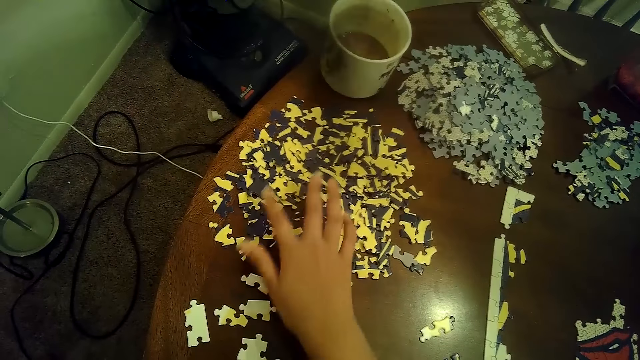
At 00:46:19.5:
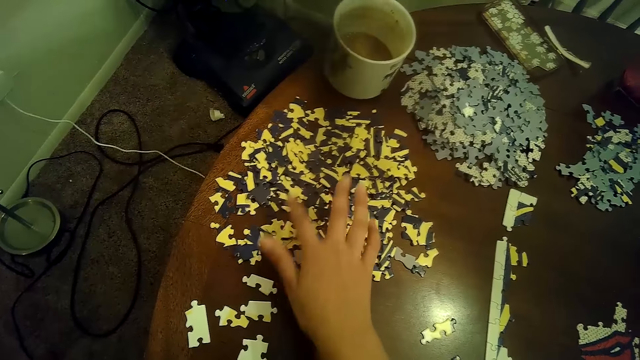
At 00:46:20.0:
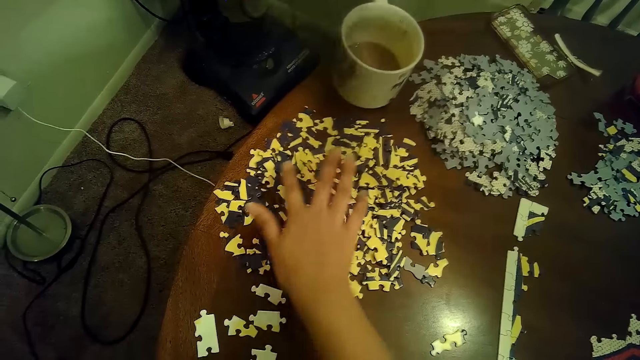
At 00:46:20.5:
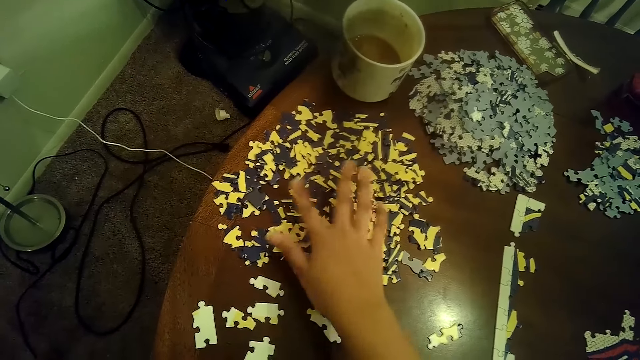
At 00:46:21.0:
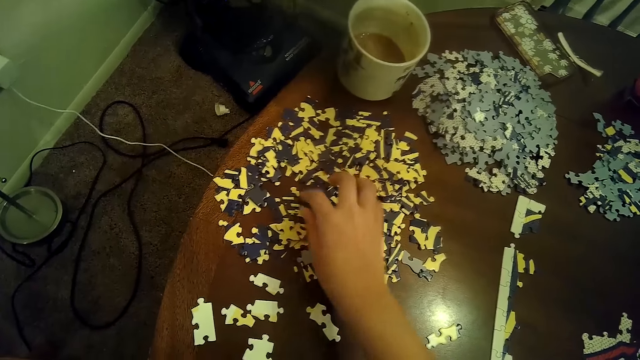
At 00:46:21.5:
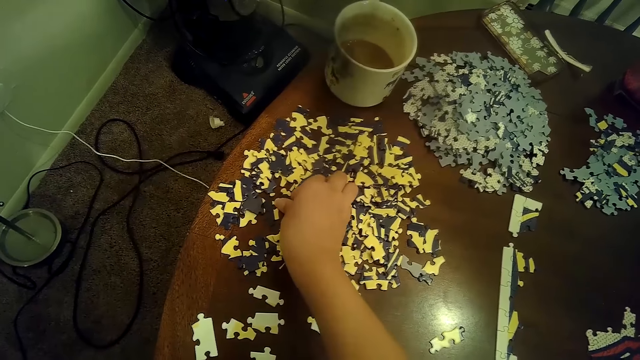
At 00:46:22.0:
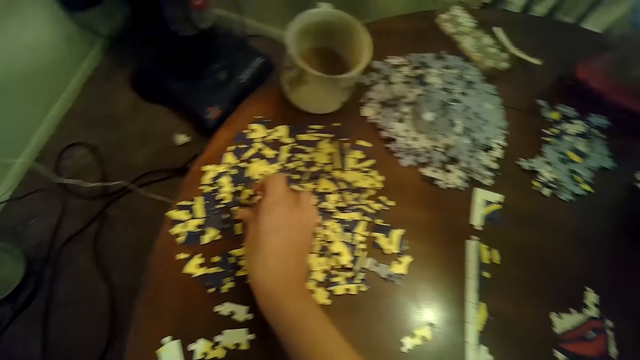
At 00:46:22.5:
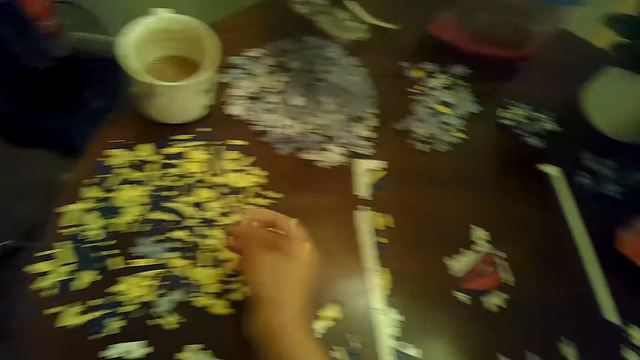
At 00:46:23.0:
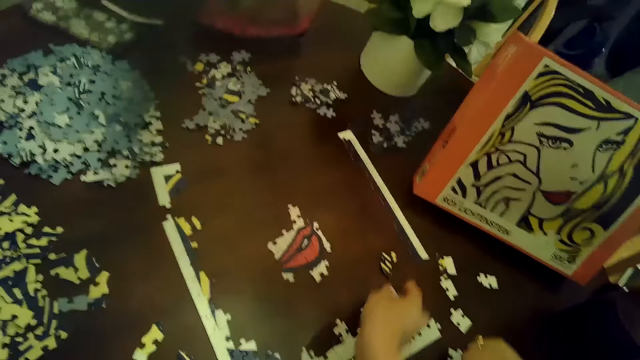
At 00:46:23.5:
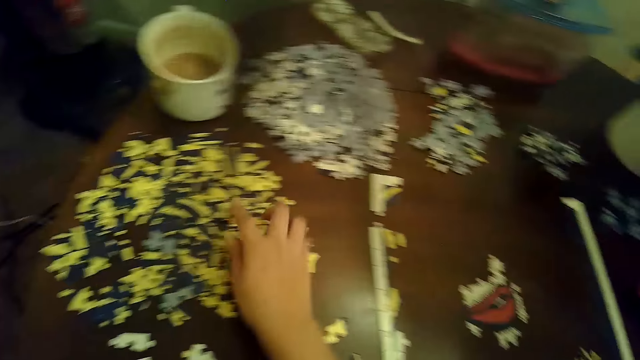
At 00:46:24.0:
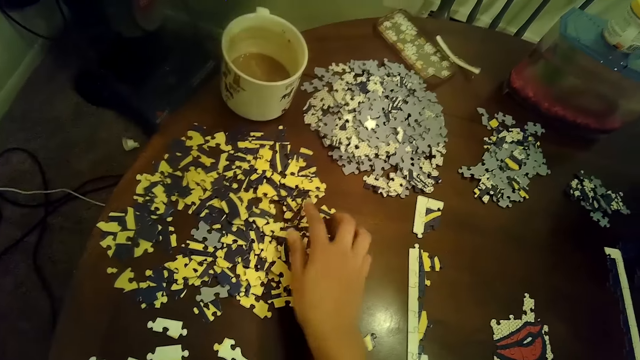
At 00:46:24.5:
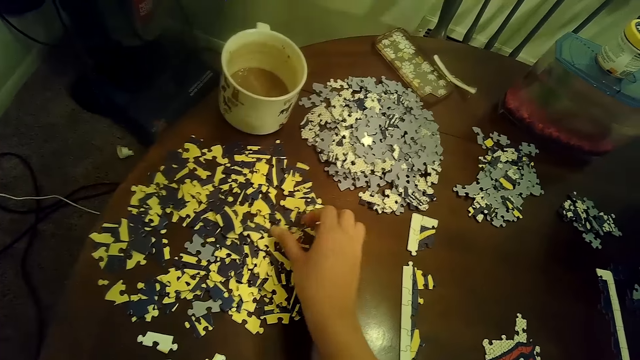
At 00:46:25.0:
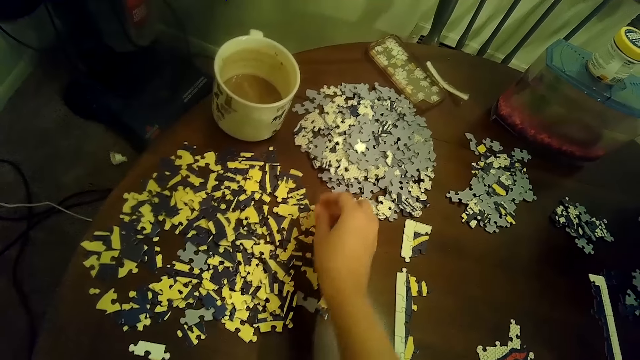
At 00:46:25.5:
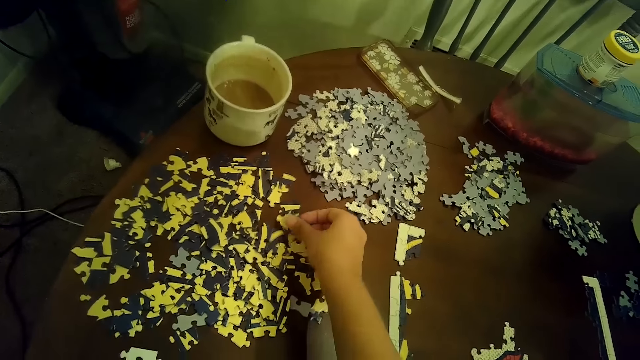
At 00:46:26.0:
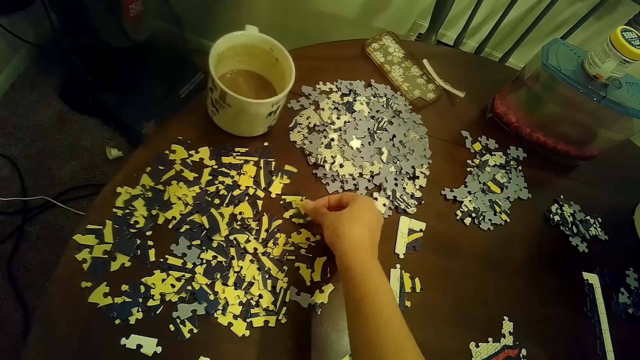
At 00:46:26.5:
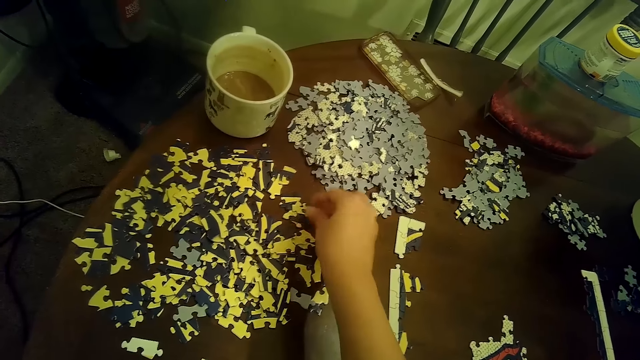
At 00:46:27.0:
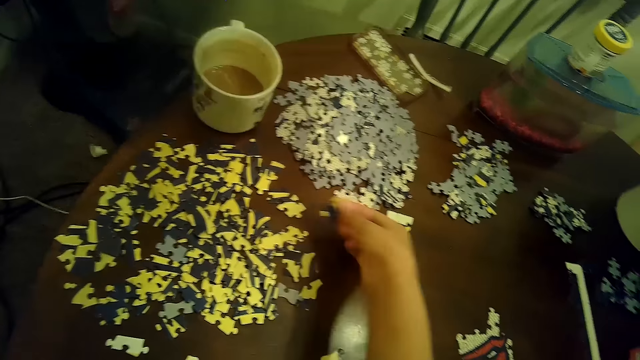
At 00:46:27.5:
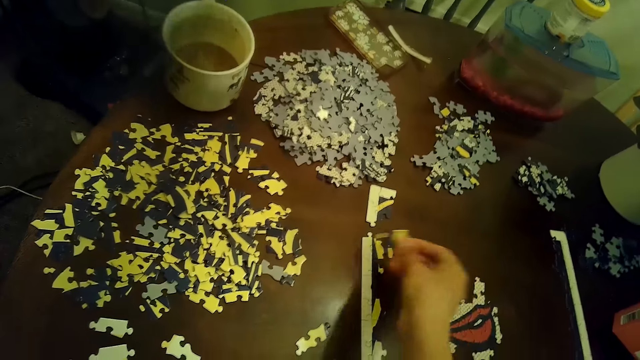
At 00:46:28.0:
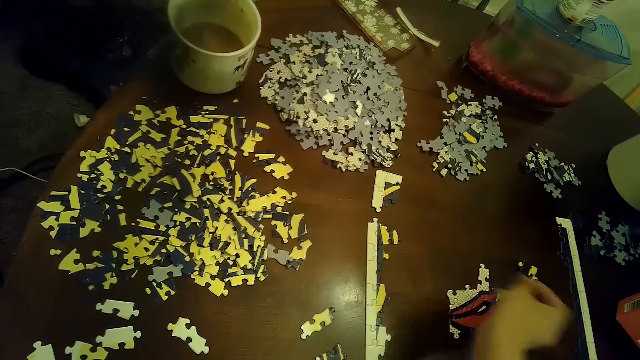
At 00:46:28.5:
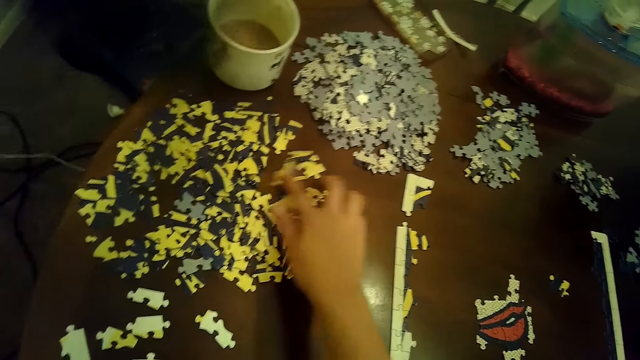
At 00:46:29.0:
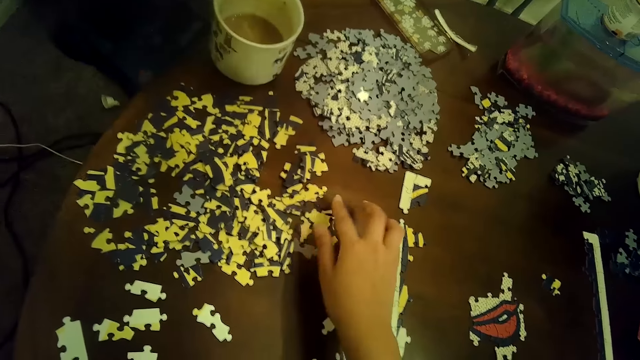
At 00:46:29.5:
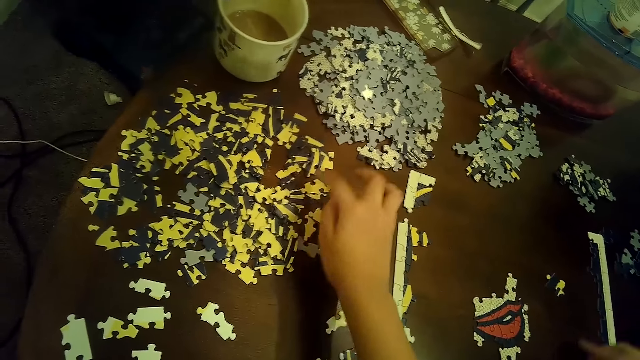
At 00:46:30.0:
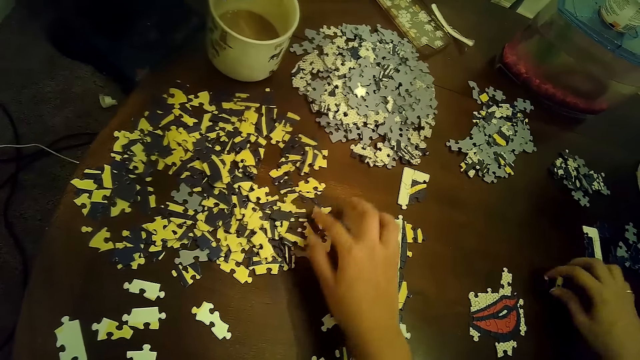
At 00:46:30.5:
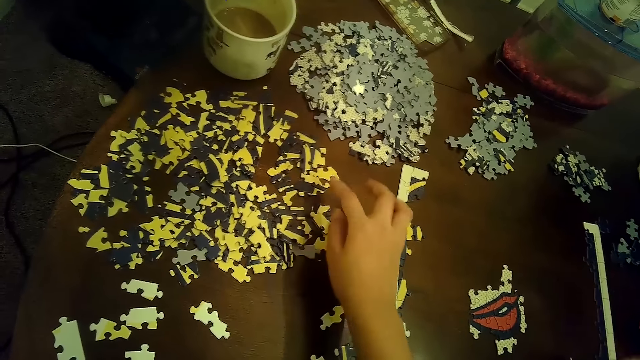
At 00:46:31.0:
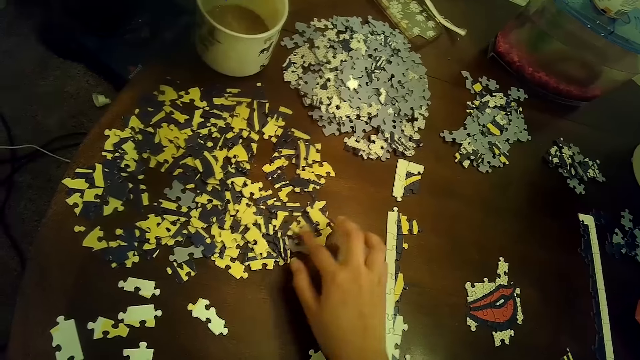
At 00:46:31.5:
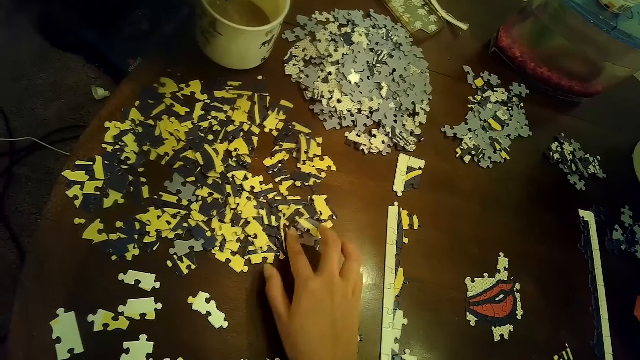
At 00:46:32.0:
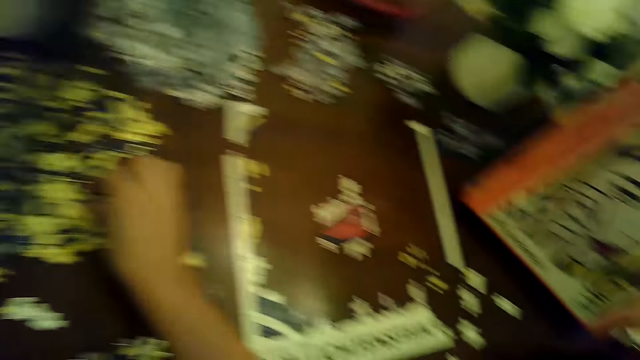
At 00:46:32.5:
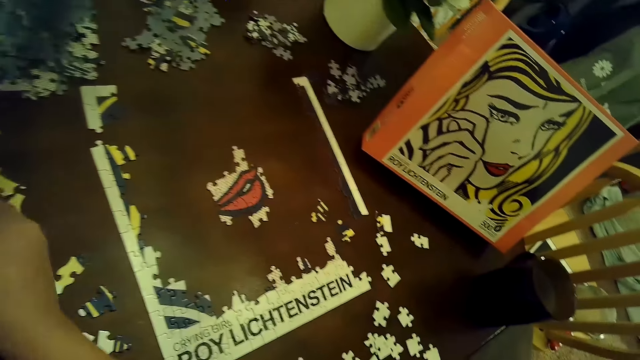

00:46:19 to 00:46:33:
The camera wearer moves puzzle pieces with her right hand. She moves puzzle pieces with her right hand repeatedly. She picks up a puzzle piece from the table with her right hand. She places the puzzle piece on the table with her right hand. She moves puzzle pieces on the table with her right hand. She moves puzzle pieces with her right hand repeatedly. She picks up a puzzle piece from the table with her right hand. She places the puzzle piece on the table with her right hand. She picks up a puzzle piece from the table with her right hand. She places the puzzle piece on the table with her right hand. She moves puzzle pieces on the table with her right hand. She moves puzzle pieces with her right hand repeatedly. A woman picks up a puzzle piece from the table with her right hand. The camera wearer moves puzzle pieces with her right hand.

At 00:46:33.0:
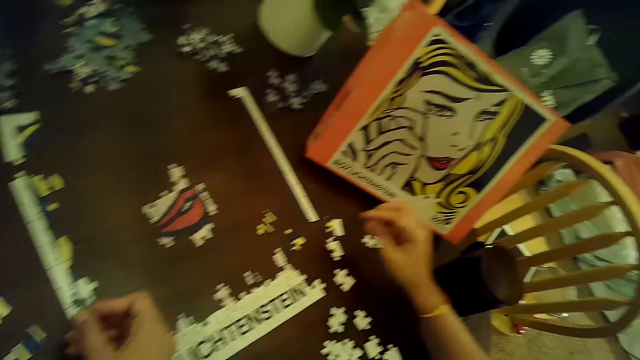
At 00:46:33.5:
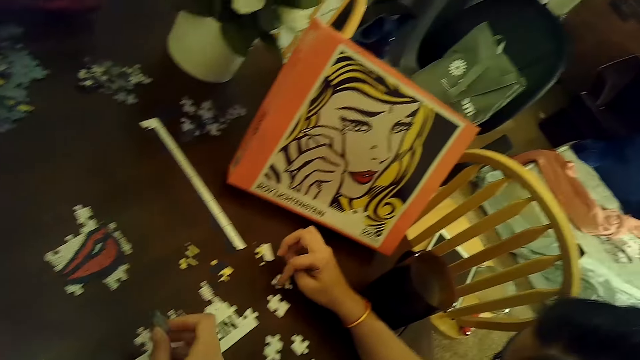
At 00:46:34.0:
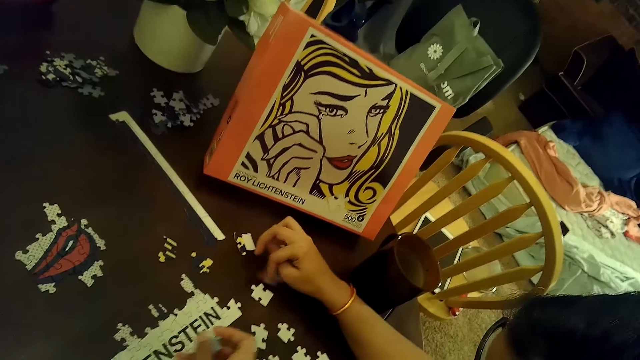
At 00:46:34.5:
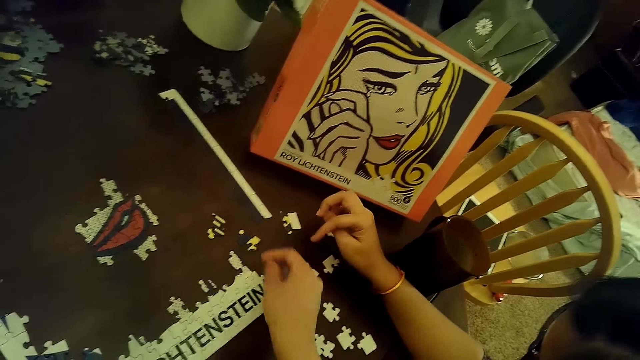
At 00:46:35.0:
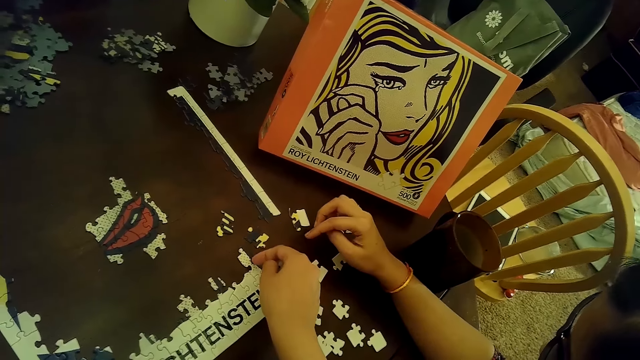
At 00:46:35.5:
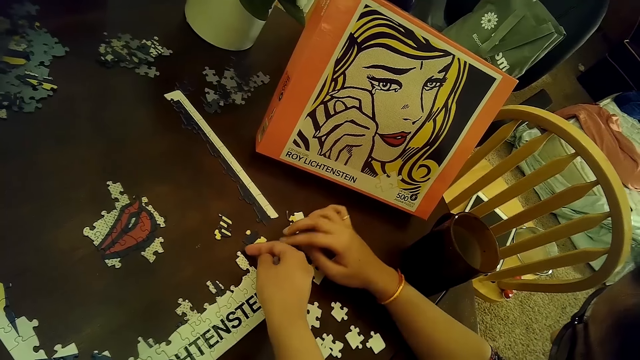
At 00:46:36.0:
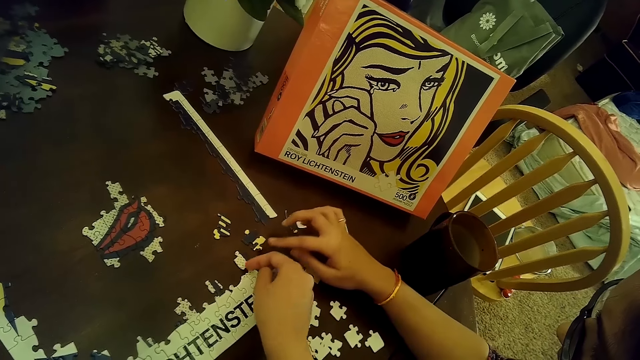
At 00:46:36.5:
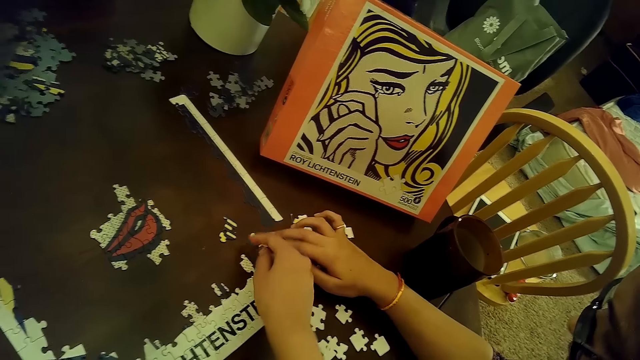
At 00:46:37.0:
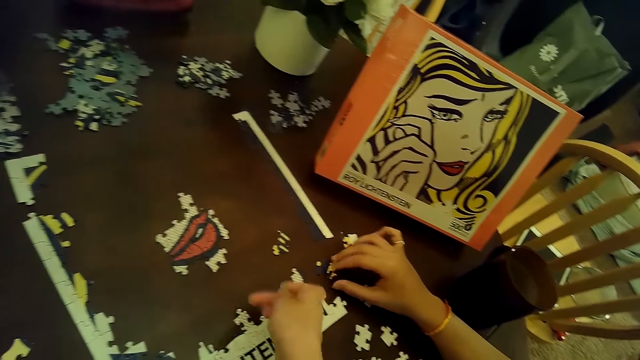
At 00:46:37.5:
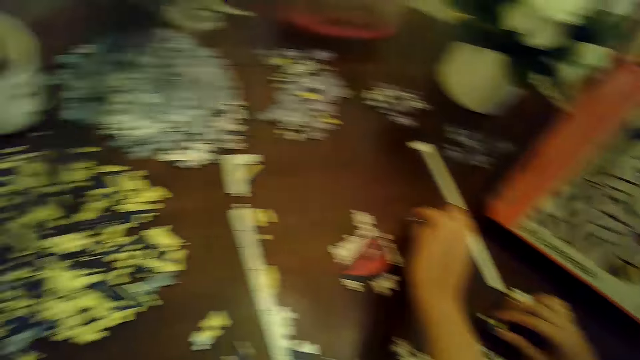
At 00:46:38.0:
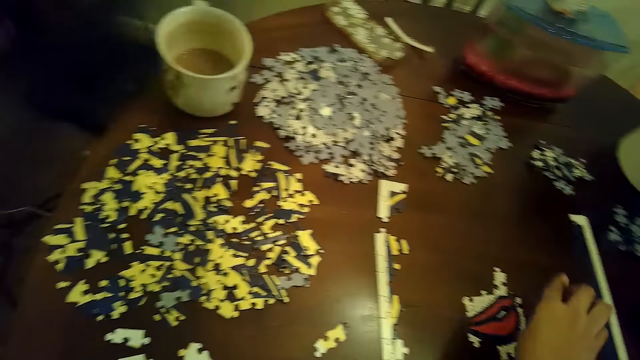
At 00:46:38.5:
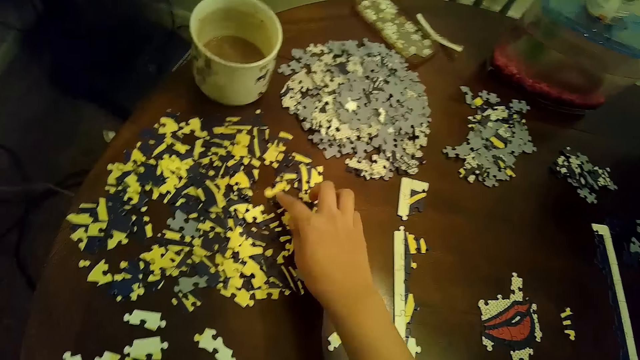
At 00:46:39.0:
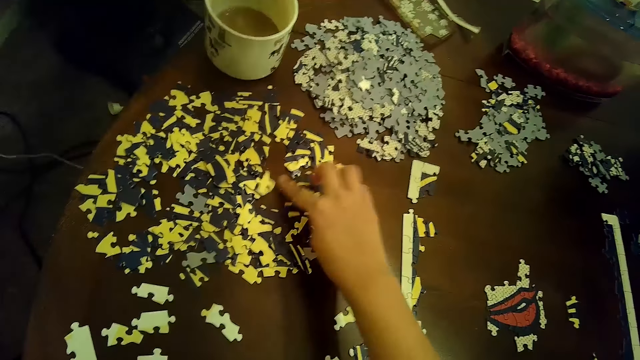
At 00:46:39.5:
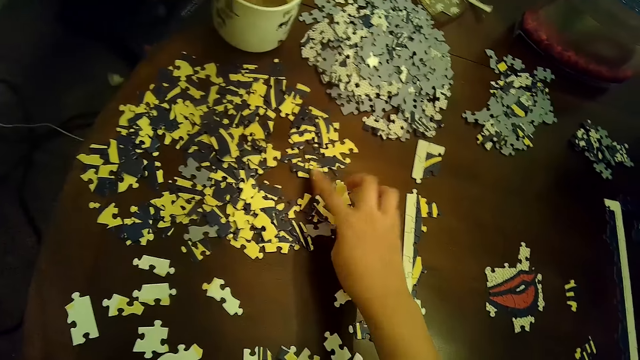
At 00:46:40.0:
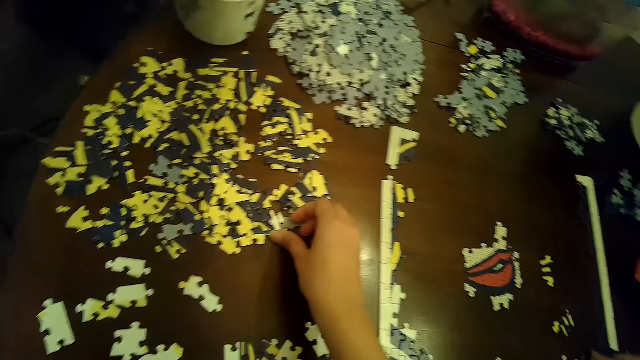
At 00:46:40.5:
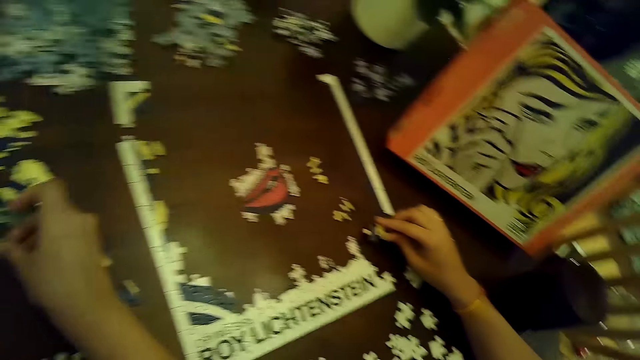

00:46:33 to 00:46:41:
The camera wearer holds a puzzle piece with her right hand. The woman moves a puzzle piece on the table with her right hand. She moves the puzzle piece with her right hand. She moves a puzzle piece with her right hand. The camera wearer places a puzzle piece on the table with her right hand. She moves puzzle pieces on the table with her right hand repeatedly. She picks up a puzzle piece from the table with her right hand.
